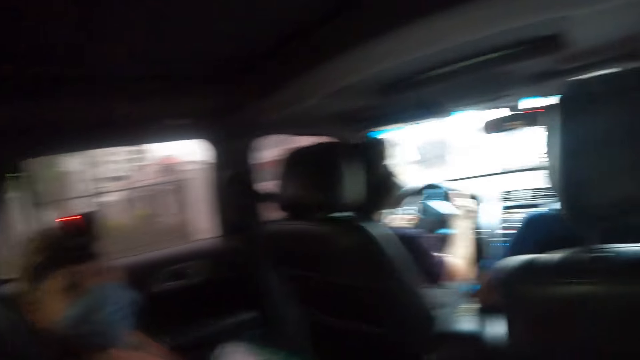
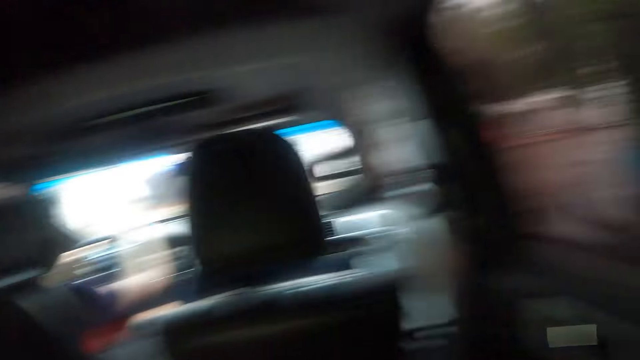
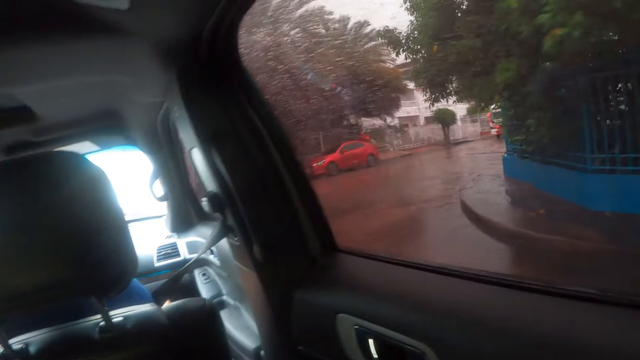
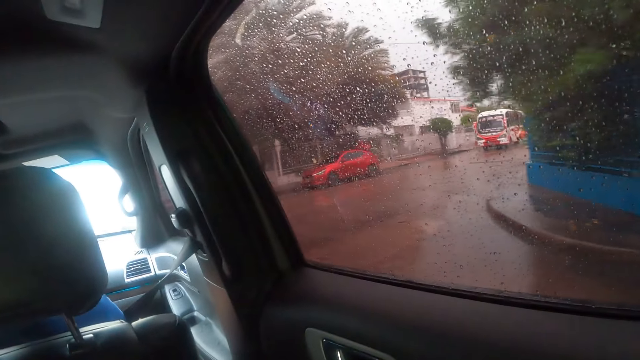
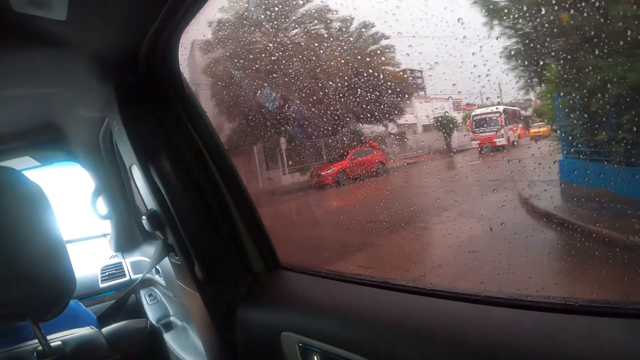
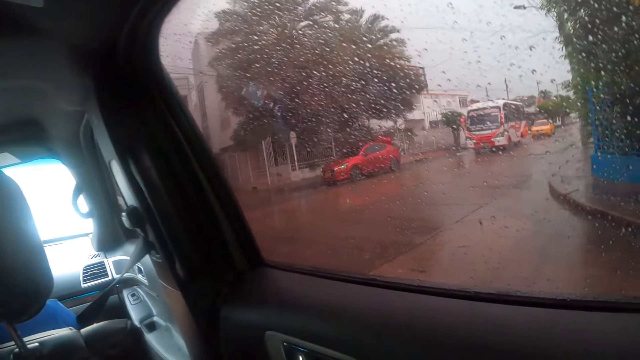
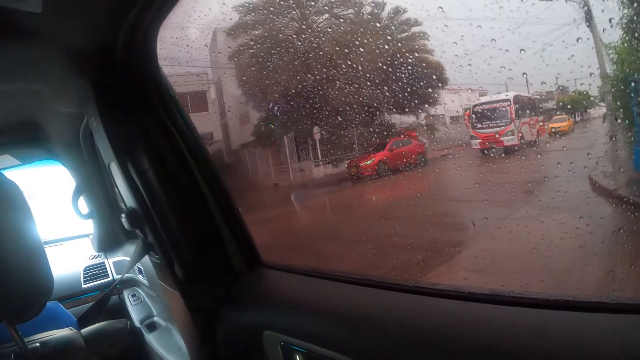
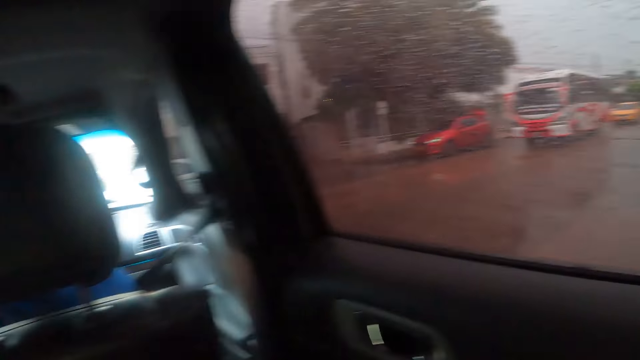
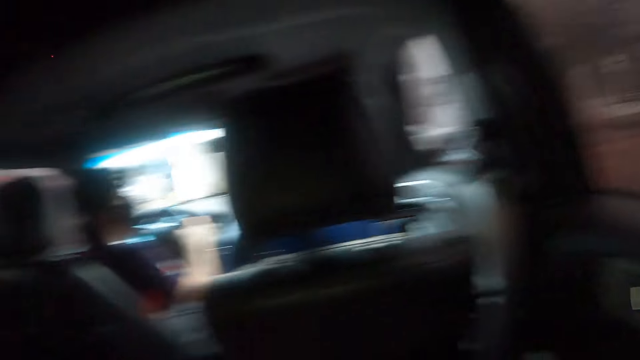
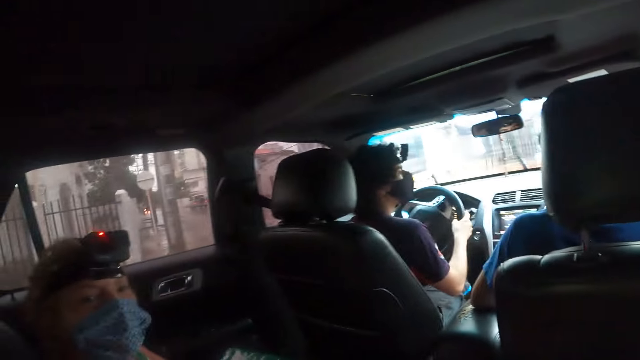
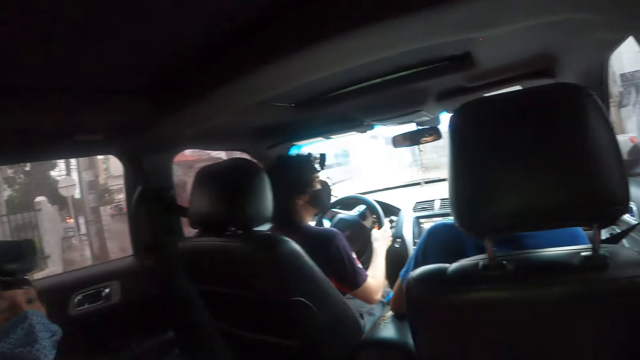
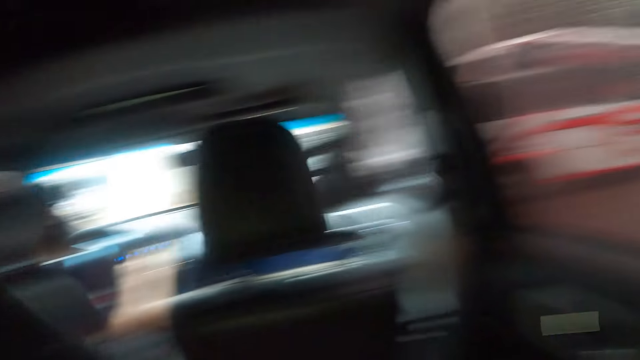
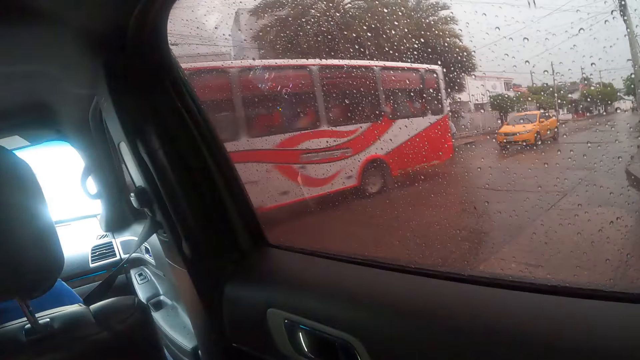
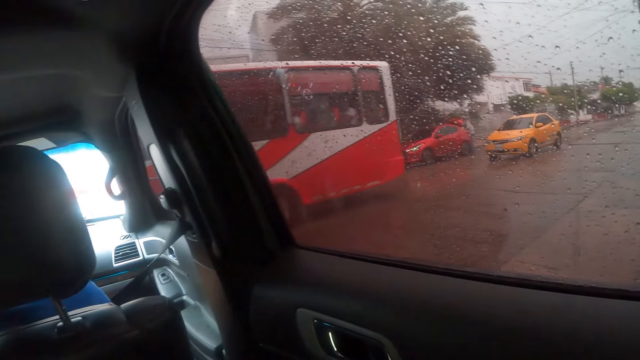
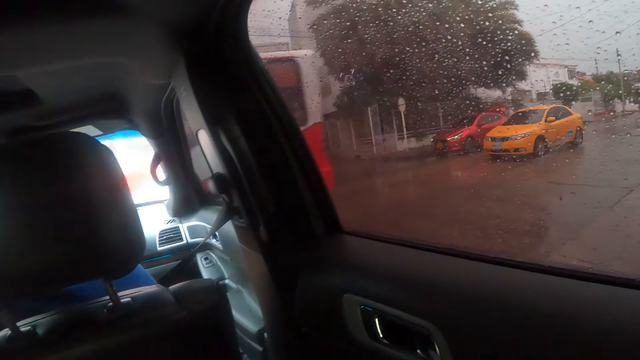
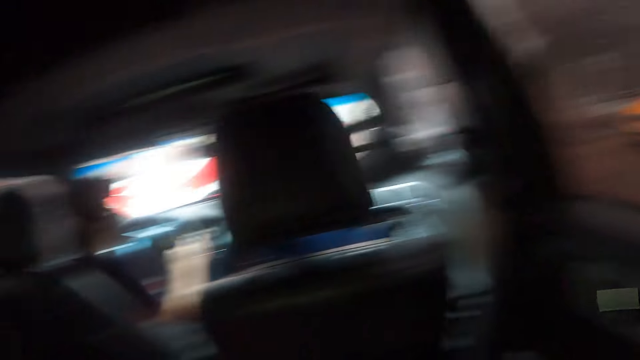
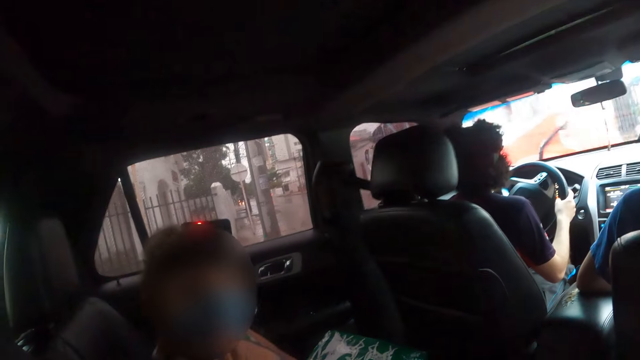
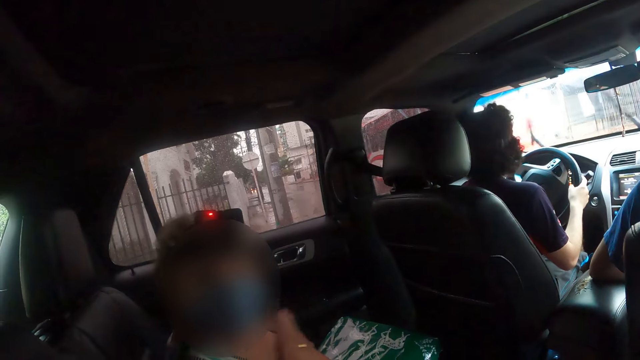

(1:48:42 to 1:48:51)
The camera wearer looks in front. They look sideways.

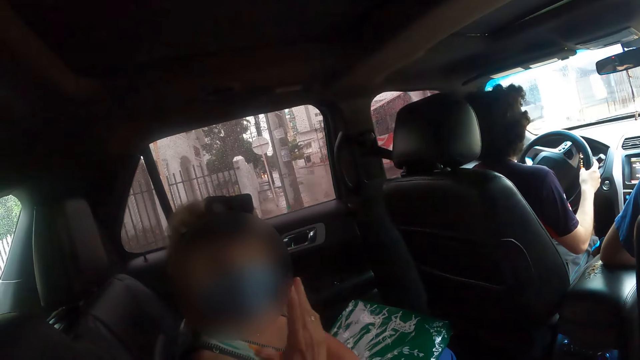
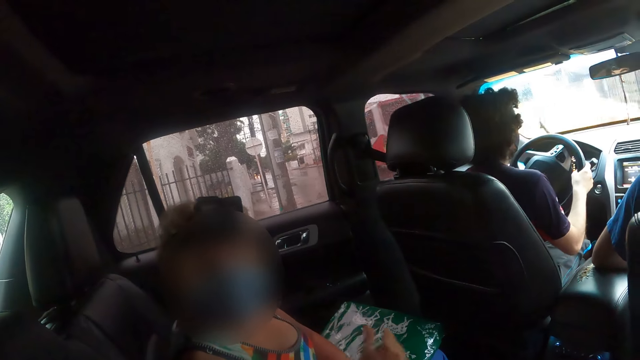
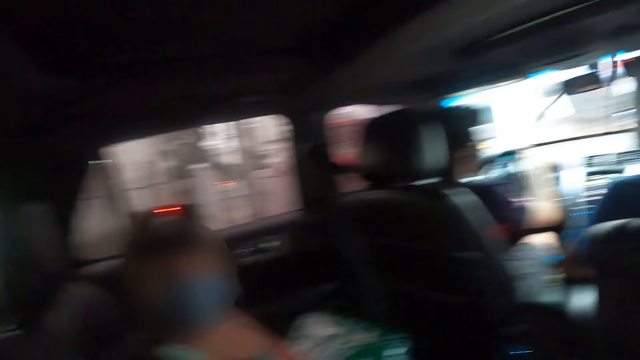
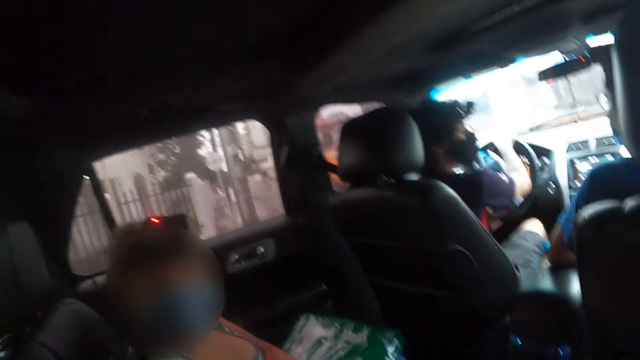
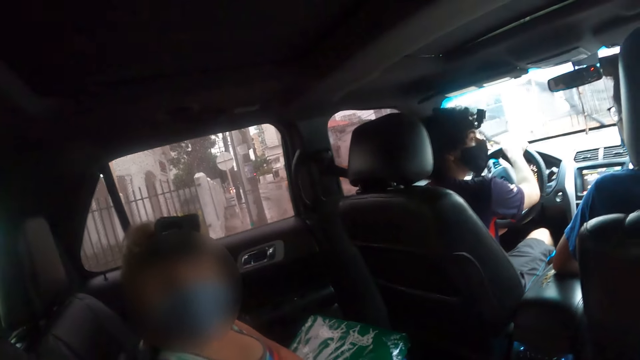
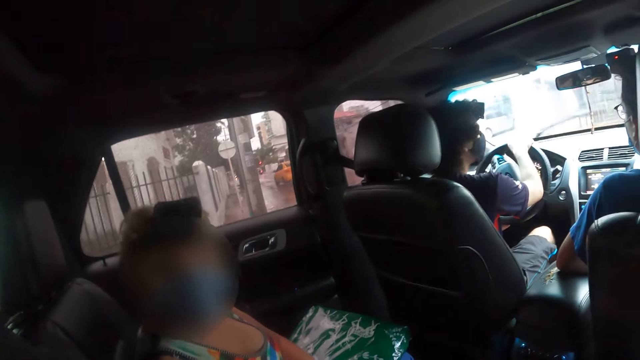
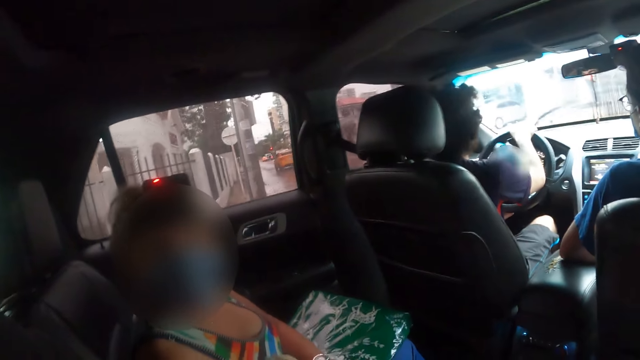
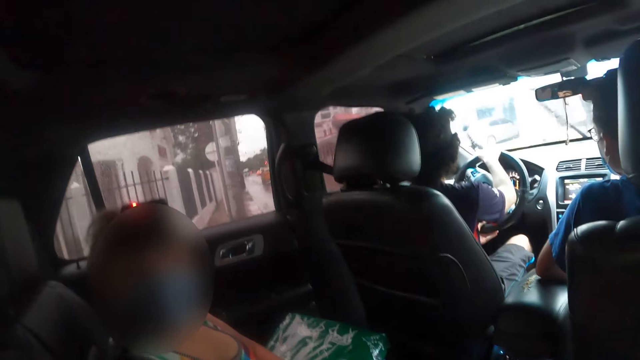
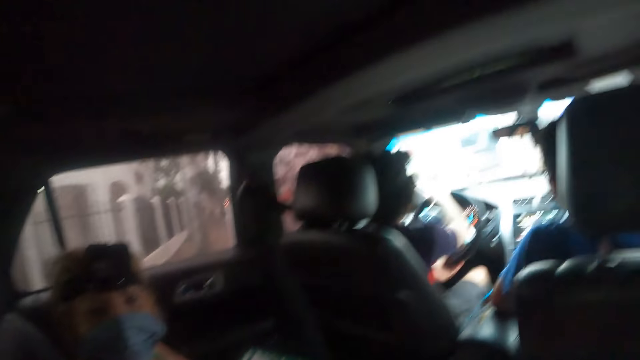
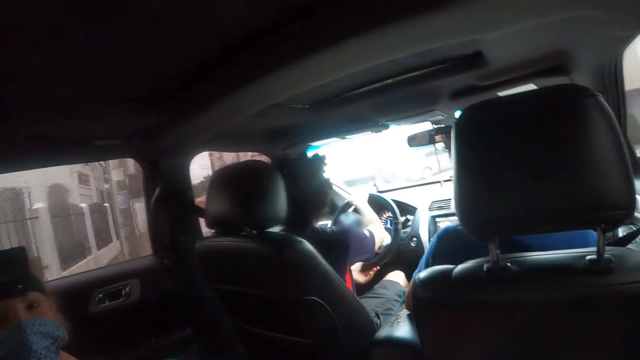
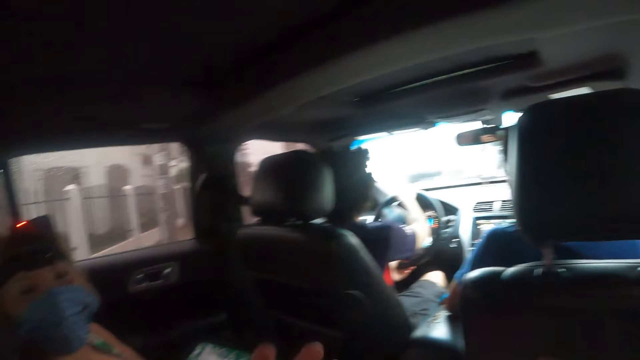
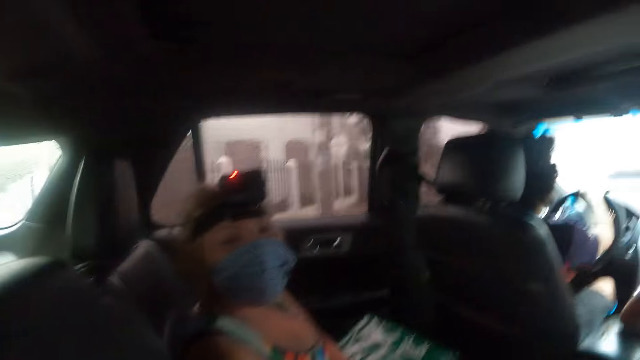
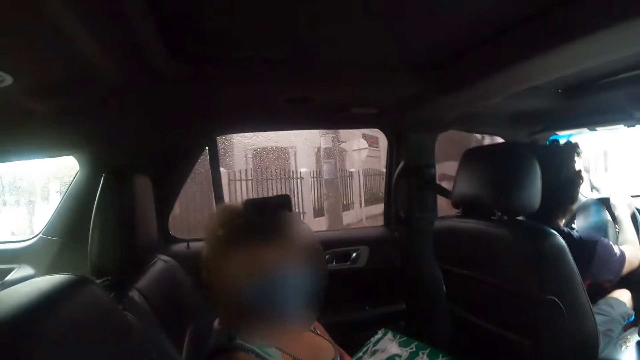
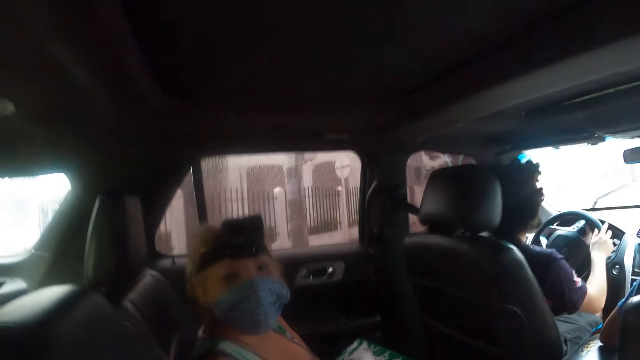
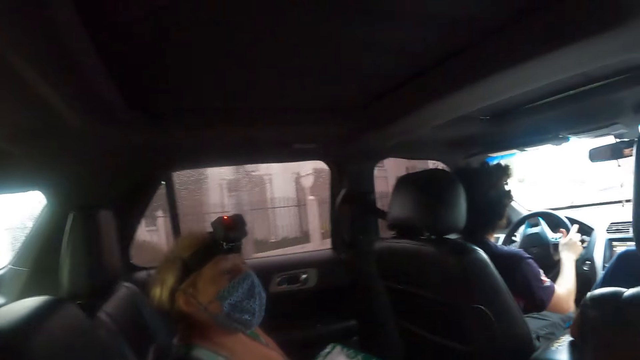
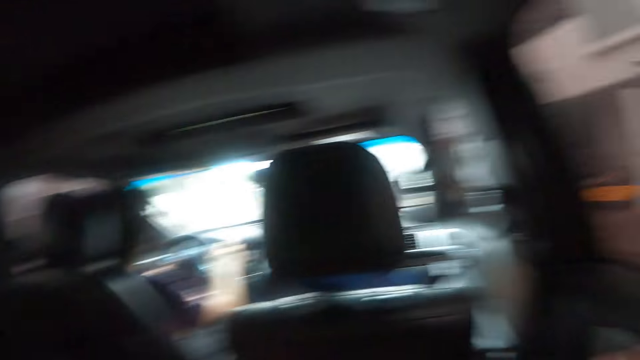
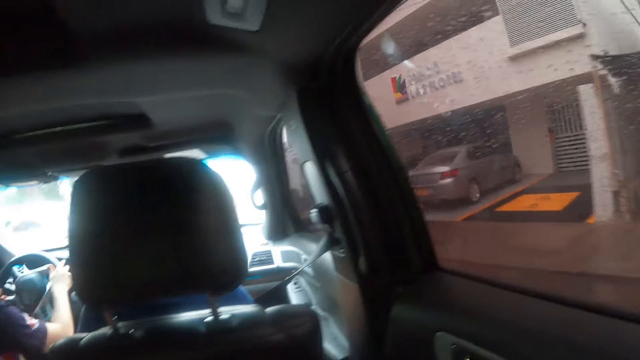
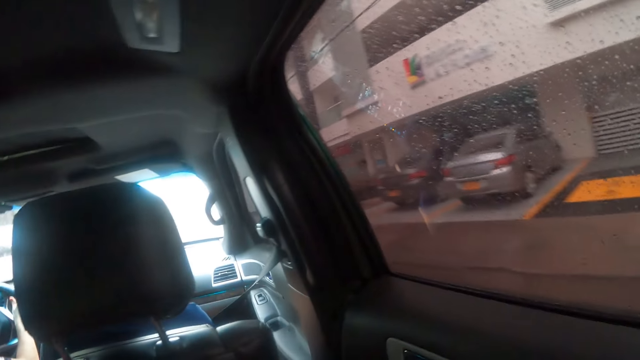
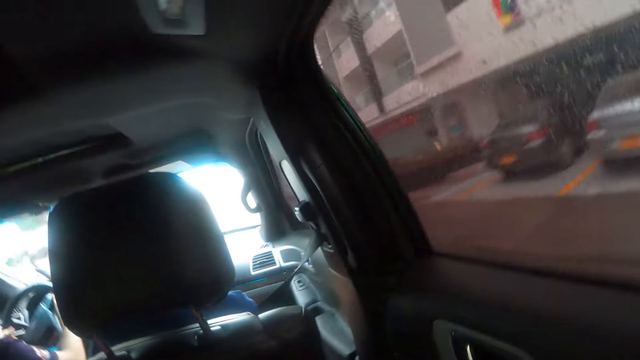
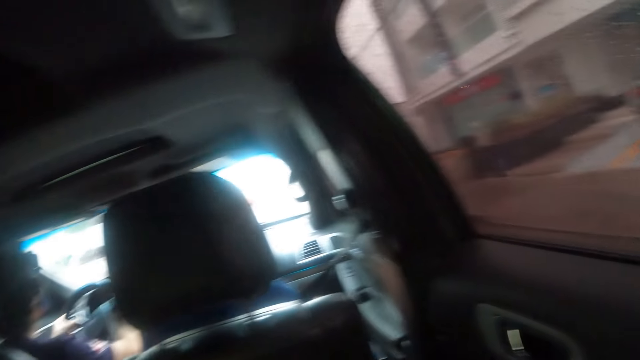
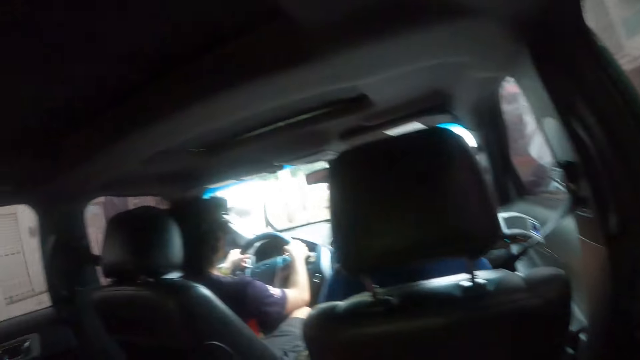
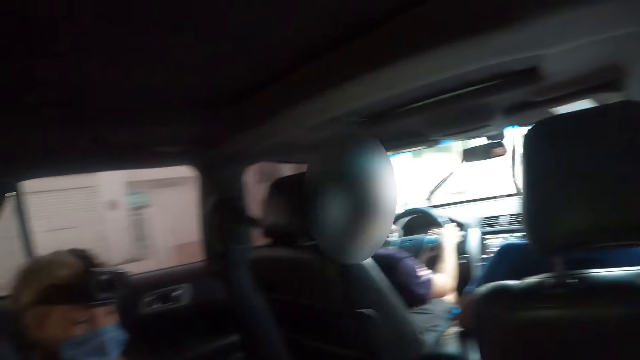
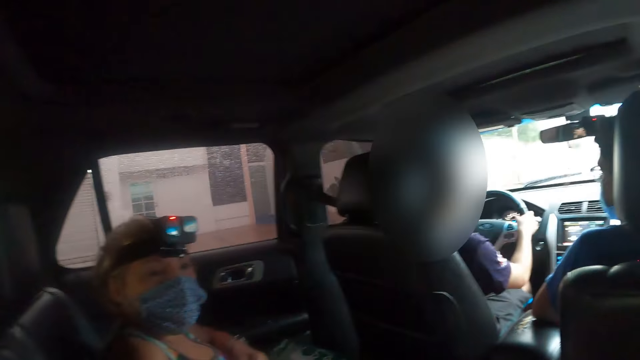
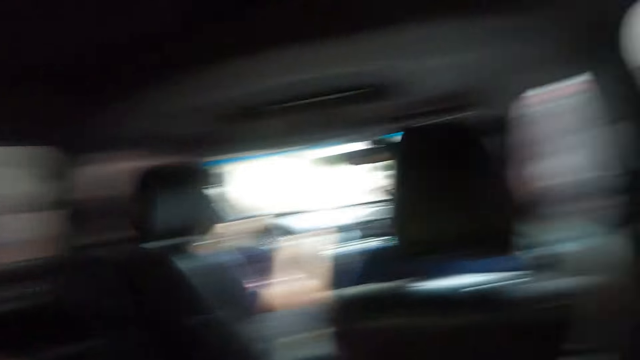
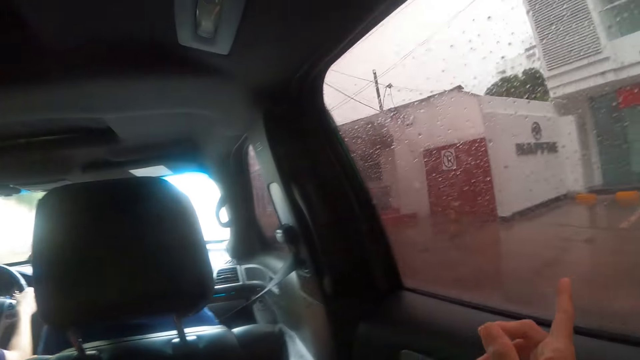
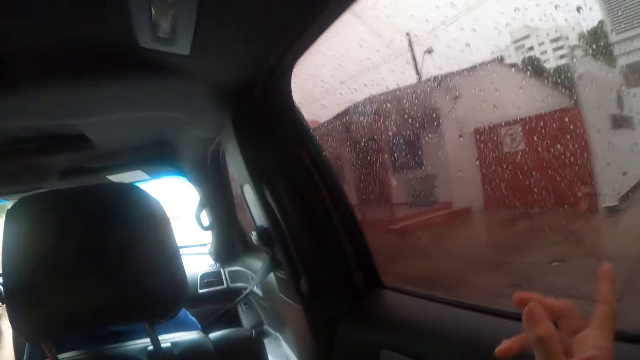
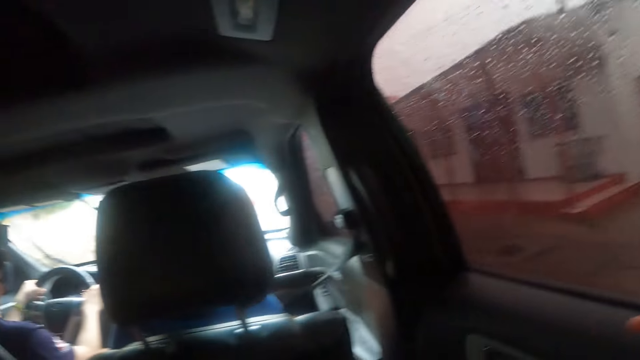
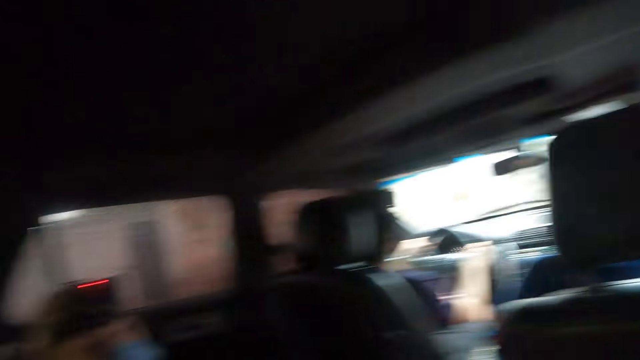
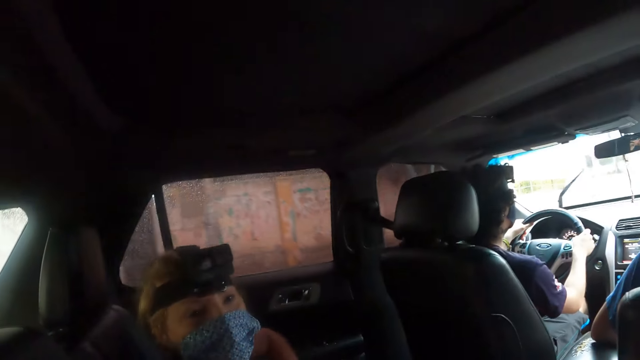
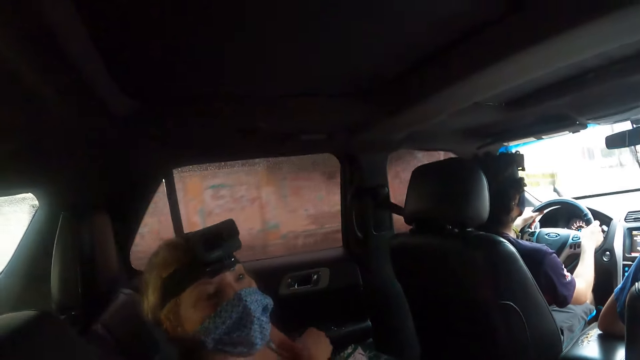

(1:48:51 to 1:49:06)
The lady gestures to the camera wearer with her right hand. The camera wearer gestures to the lady with both hands. She looks in front. She points through the window with her right hand. She gestures with the right hand.
